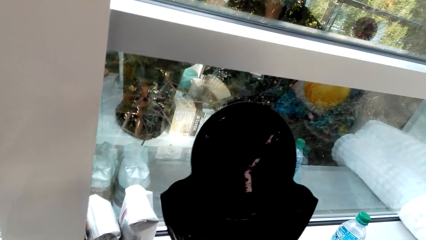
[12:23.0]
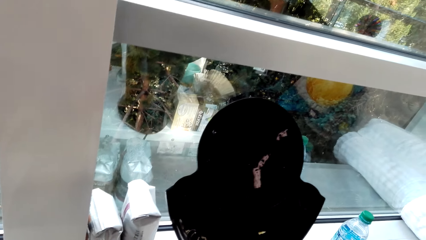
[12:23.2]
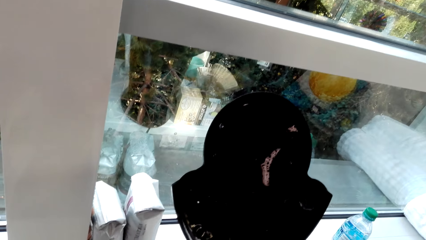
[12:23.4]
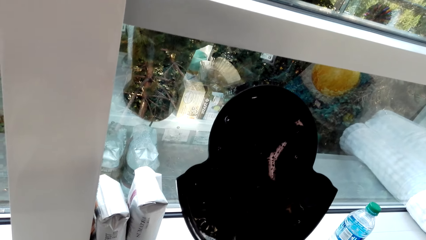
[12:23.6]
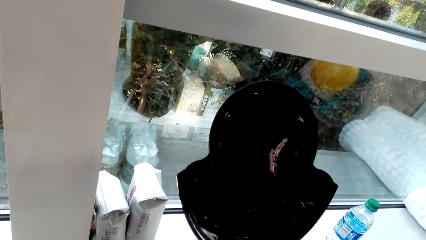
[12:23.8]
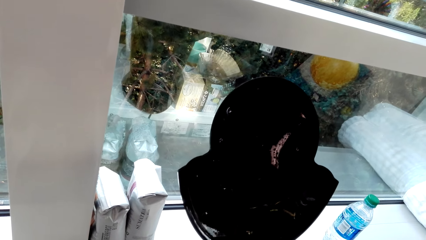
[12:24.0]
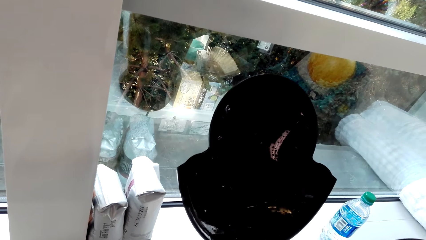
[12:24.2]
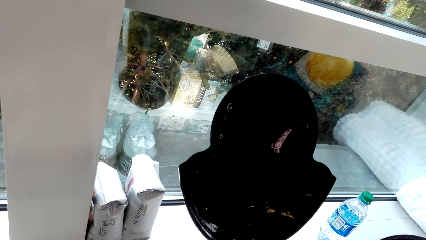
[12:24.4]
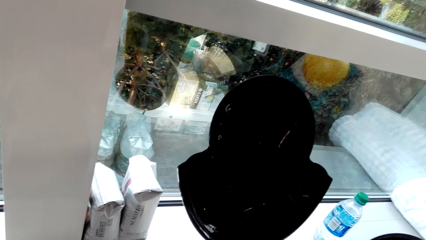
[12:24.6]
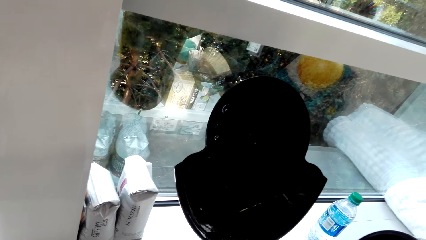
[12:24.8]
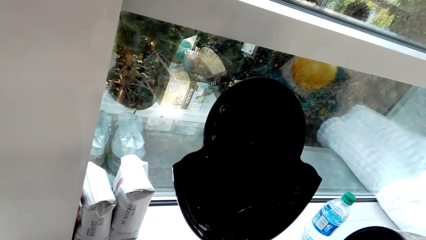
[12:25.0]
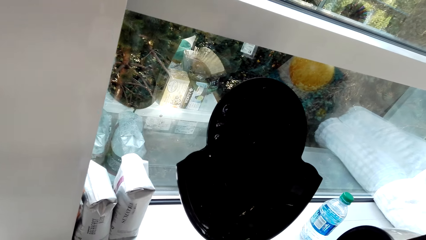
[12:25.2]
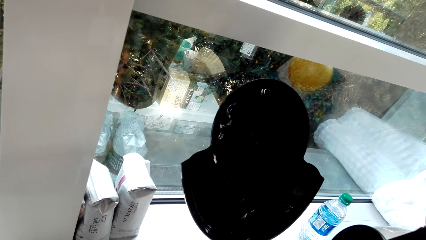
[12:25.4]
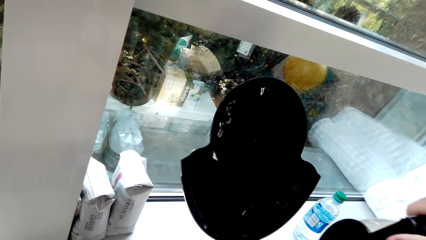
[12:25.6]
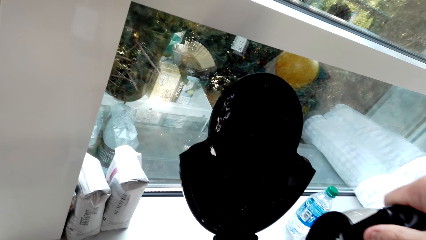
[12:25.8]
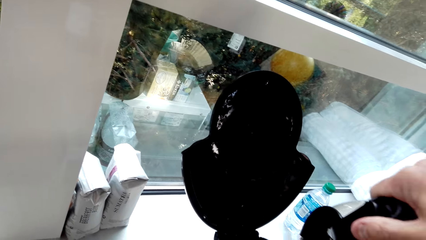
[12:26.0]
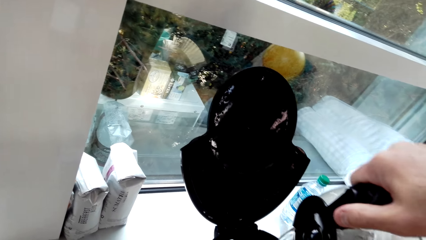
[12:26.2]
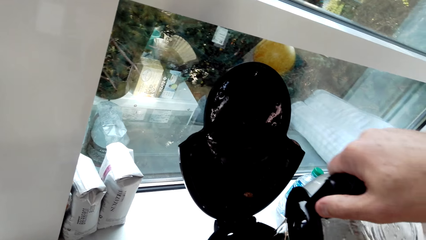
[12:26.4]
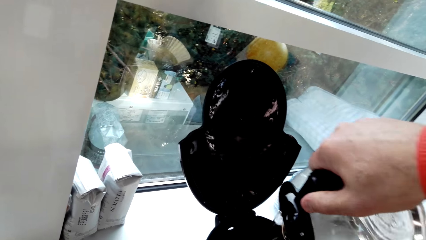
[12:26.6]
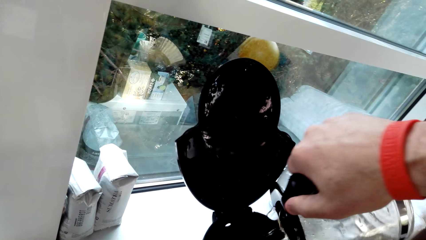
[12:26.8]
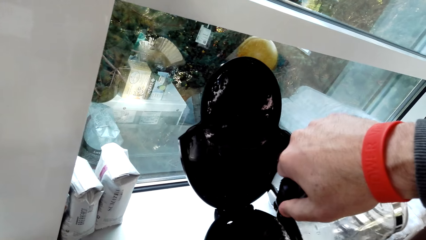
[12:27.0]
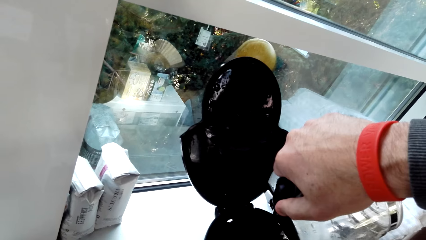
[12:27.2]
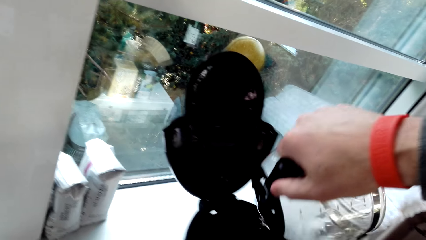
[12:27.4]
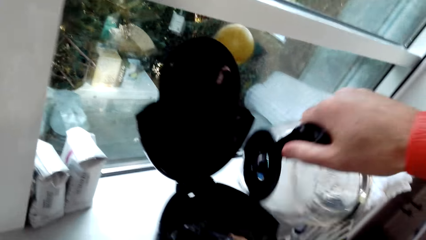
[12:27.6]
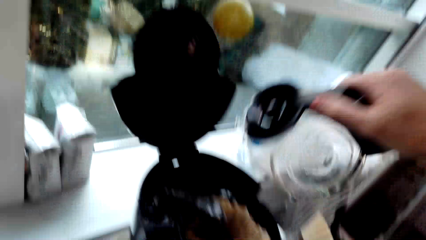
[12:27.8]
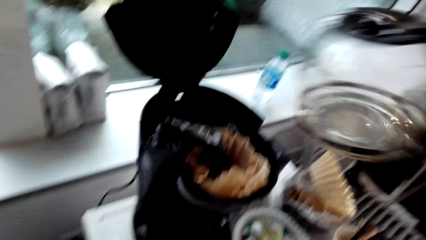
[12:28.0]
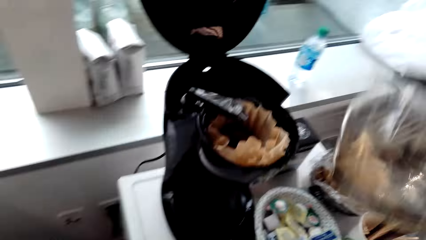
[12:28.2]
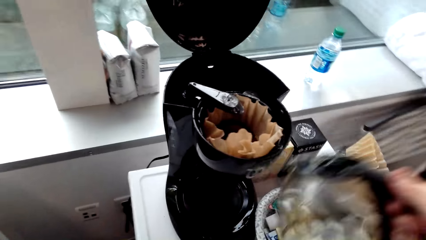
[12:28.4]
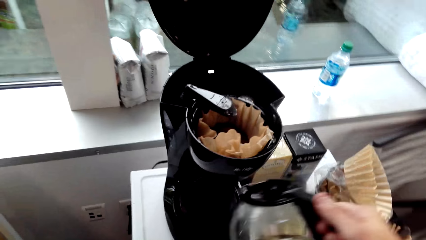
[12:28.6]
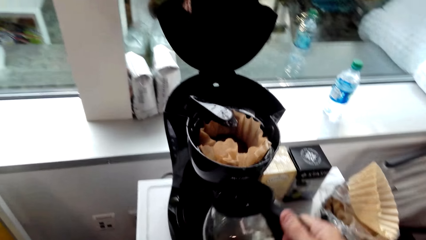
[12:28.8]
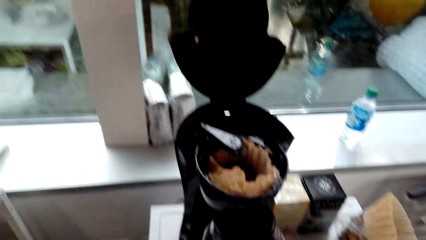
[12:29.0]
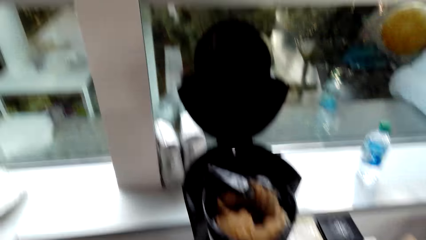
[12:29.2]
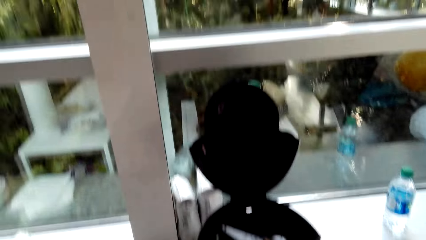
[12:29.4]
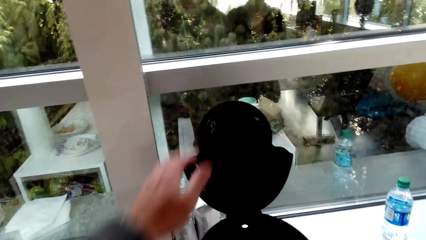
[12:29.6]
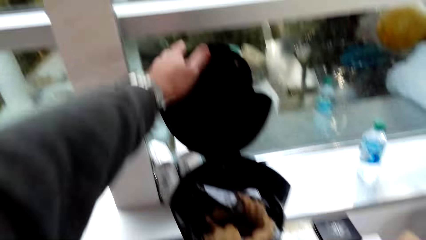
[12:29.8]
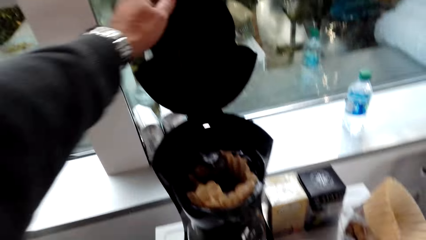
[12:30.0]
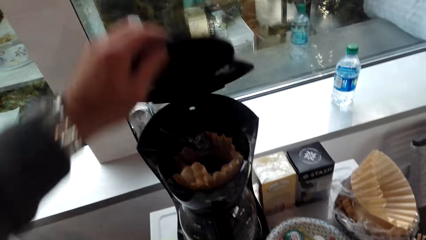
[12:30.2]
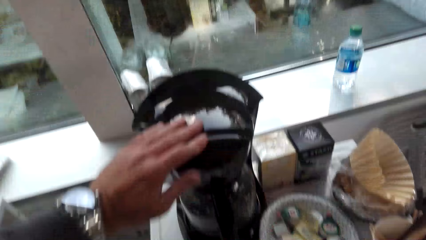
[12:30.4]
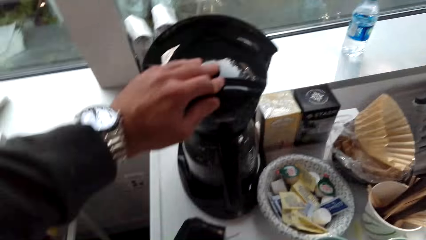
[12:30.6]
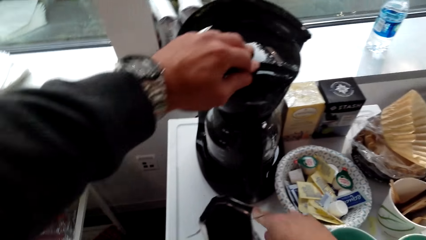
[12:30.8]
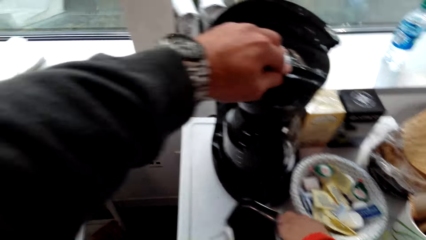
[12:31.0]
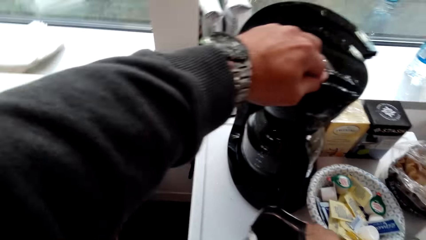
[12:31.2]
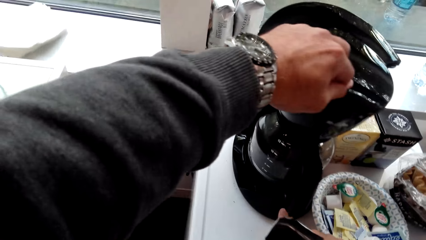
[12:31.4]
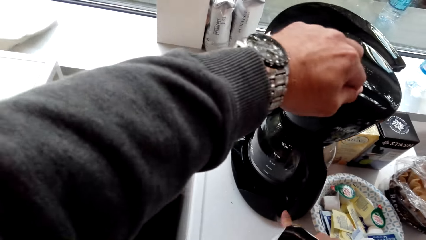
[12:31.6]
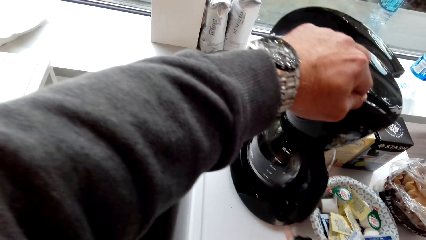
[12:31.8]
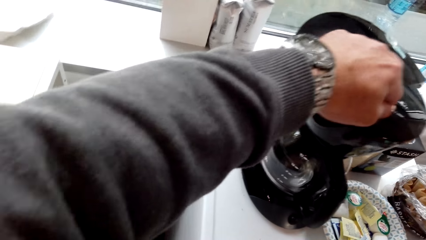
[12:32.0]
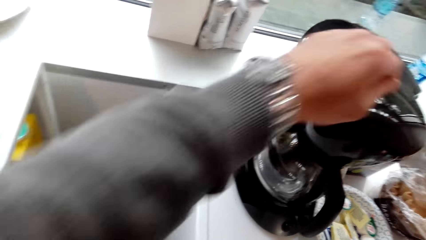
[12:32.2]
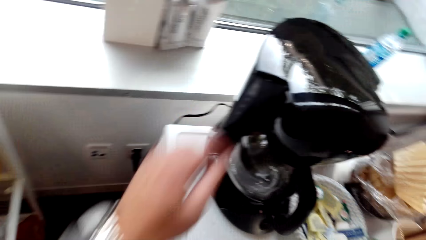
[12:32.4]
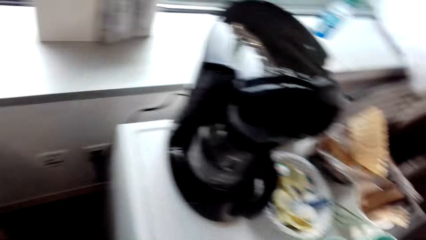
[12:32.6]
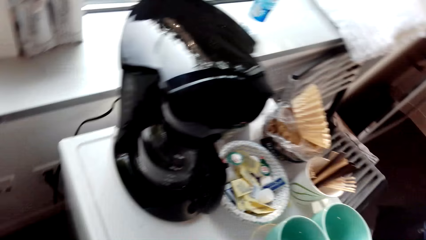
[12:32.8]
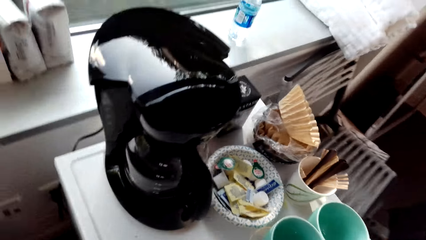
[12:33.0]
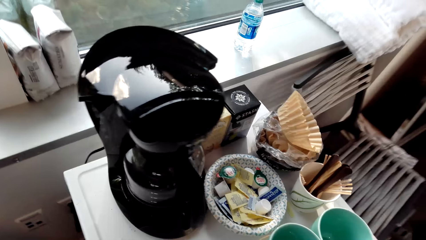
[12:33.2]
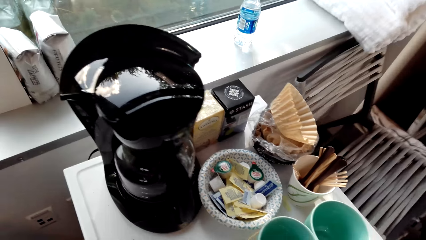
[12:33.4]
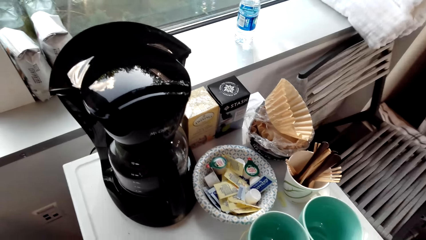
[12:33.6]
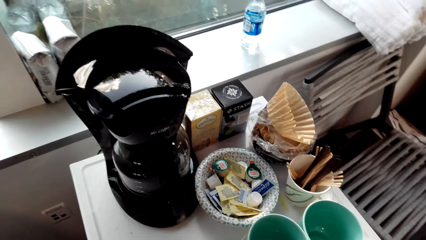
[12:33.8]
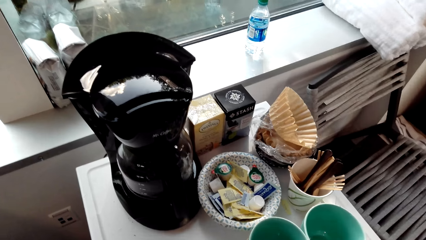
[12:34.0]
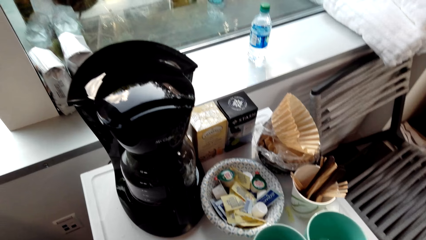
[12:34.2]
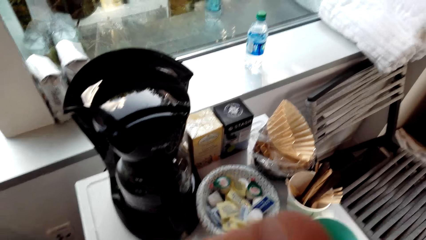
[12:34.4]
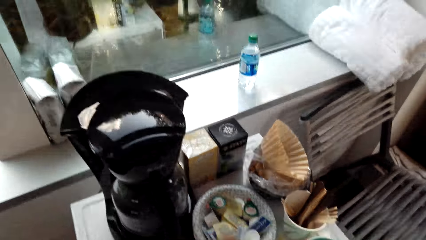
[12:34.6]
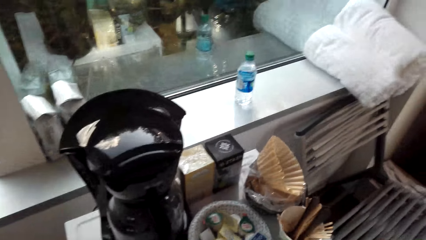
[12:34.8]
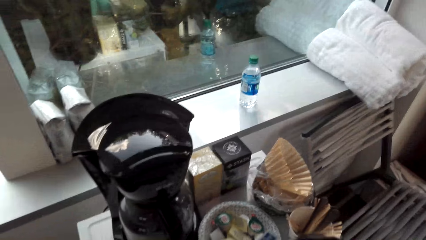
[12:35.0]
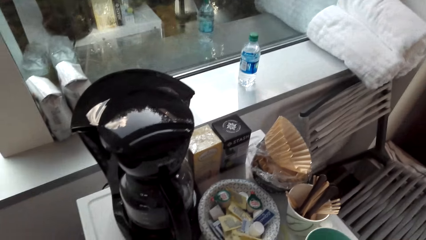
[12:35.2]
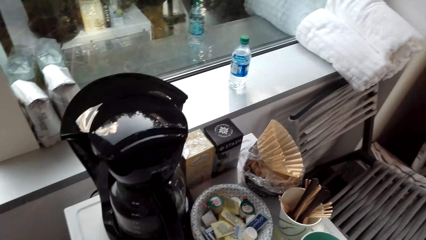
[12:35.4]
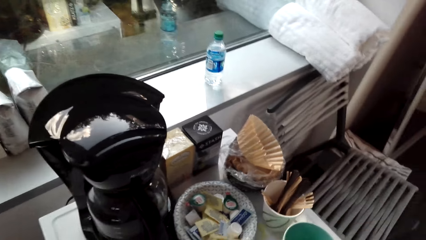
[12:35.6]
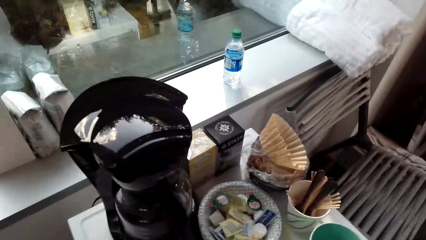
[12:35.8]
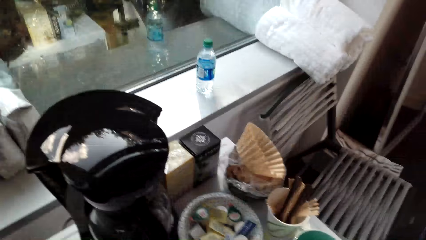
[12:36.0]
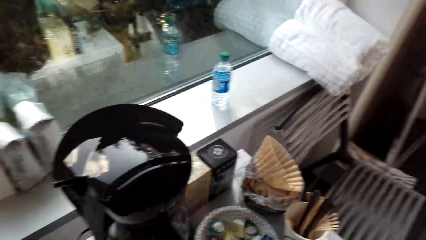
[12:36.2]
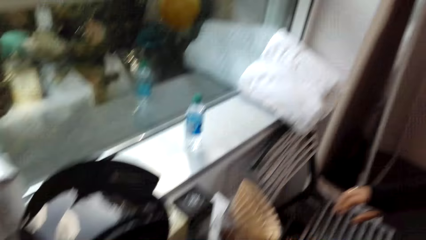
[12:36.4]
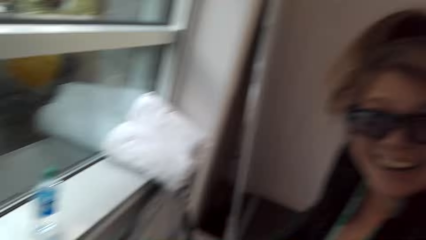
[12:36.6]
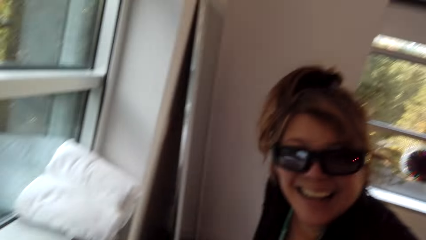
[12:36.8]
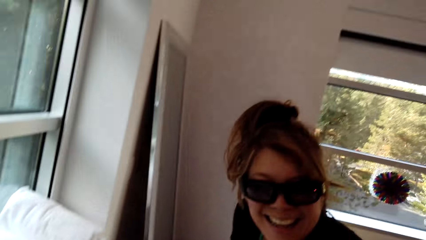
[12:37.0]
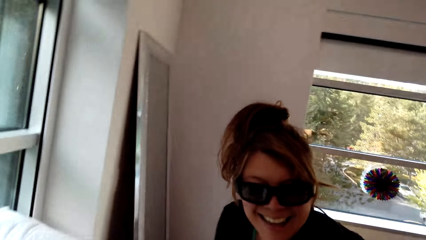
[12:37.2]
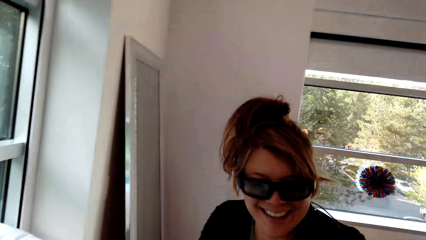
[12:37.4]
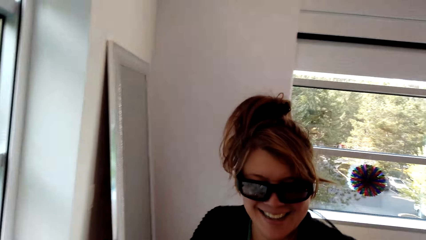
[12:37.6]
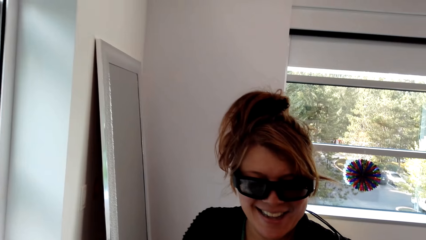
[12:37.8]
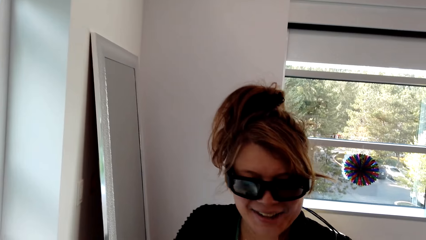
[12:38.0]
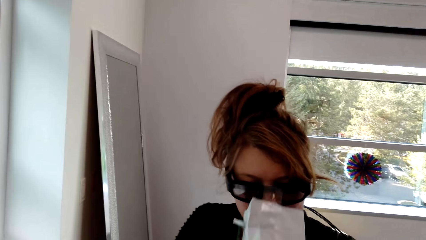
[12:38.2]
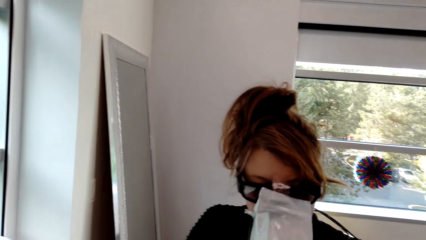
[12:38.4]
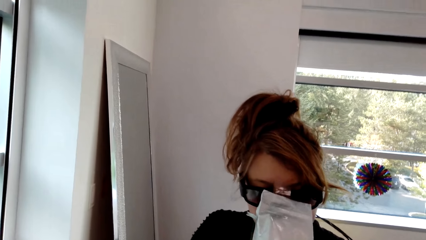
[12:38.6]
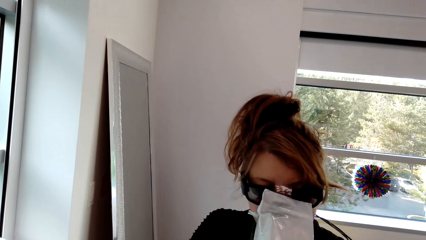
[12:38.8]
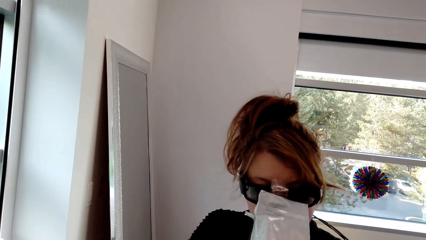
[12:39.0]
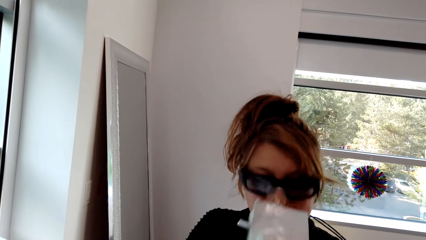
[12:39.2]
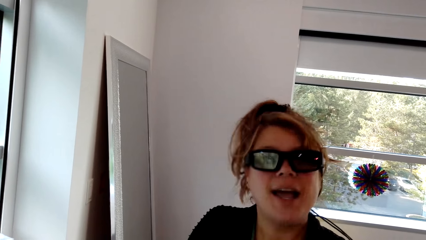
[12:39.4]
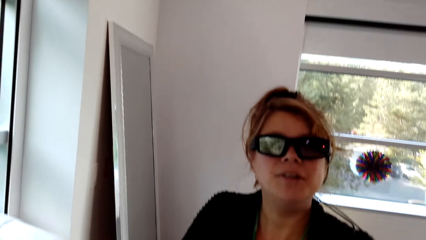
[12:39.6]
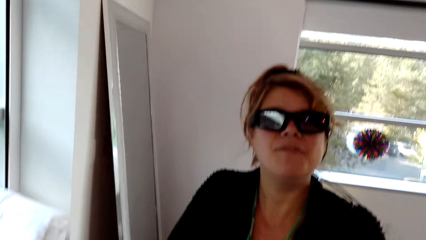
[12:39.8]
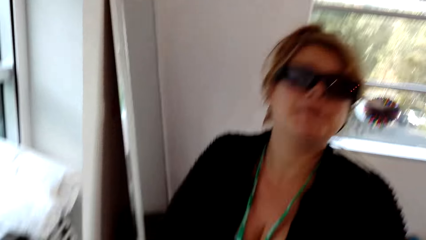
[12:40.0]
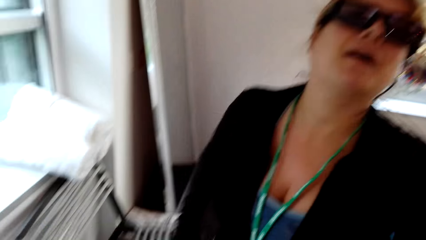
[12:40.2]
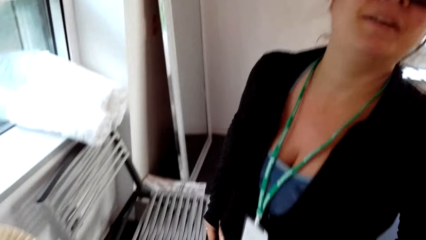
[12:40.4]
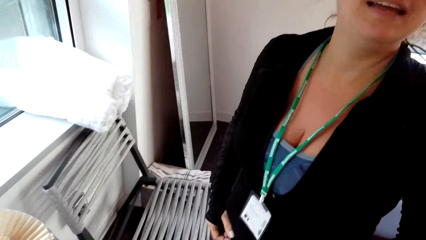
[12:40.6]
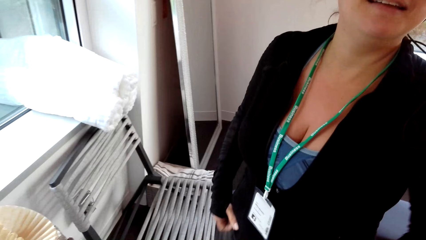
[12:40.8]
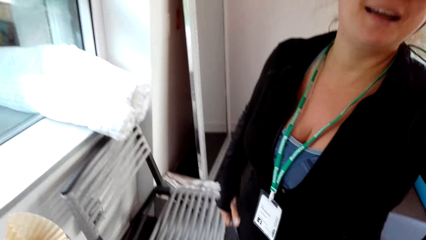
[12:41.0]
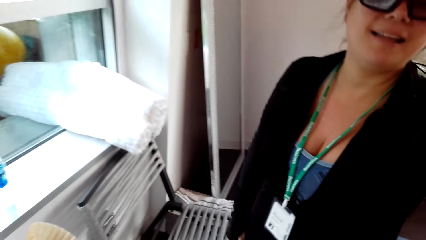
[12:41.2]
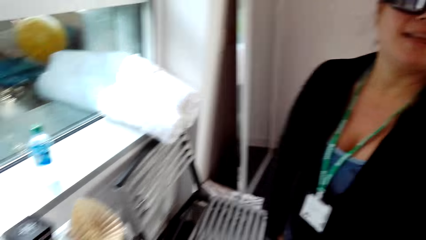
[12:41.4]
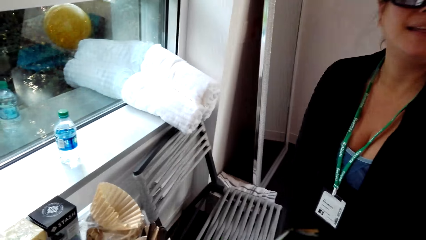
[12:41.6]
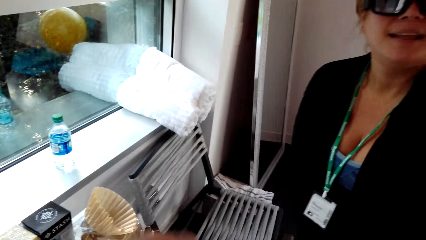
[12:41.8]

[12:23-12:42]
The camera wearer pours water with the electric kettle in the coffee maker. They converse with a woman. They close the cape cake bakery. The woman laughs. The camera wearer converses with the woman. They touch something. The woman talks. The camera wearer converses with the woman. They look at the woman. The woman smells something on the sachet. The camera wearer converses with the woman.
